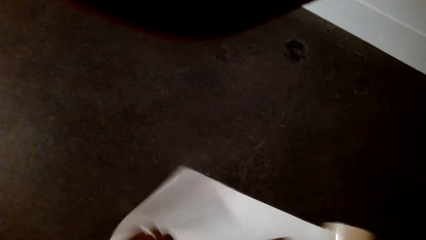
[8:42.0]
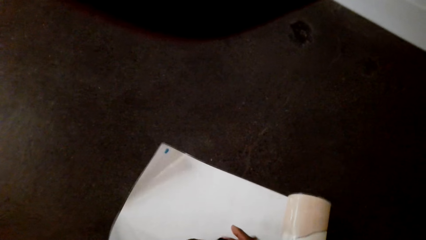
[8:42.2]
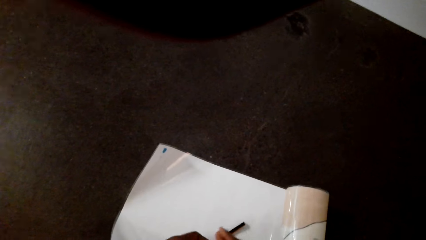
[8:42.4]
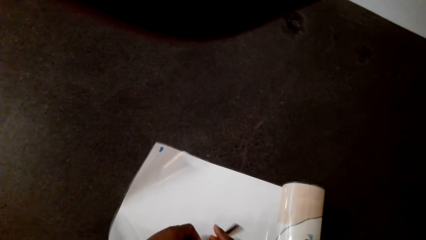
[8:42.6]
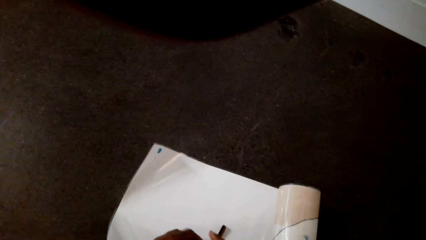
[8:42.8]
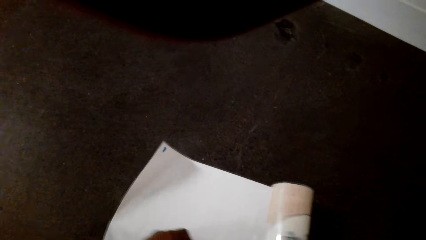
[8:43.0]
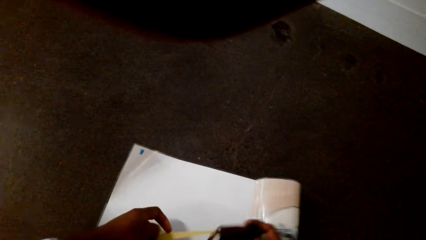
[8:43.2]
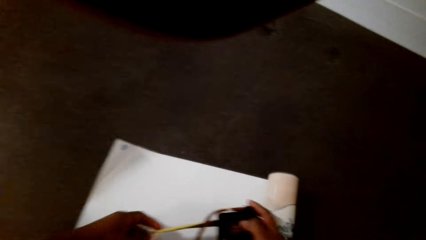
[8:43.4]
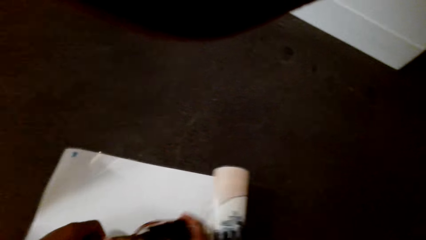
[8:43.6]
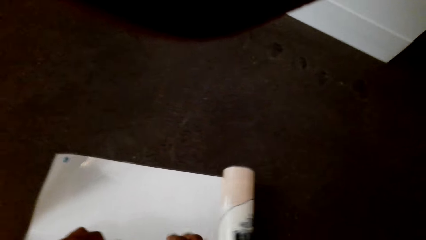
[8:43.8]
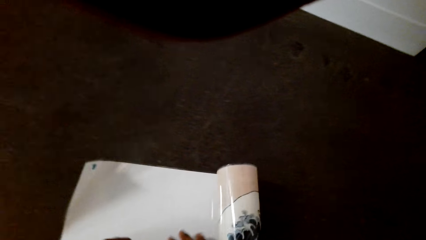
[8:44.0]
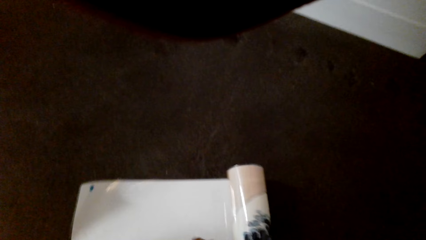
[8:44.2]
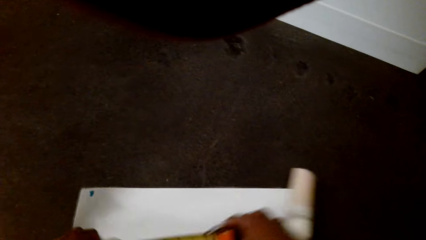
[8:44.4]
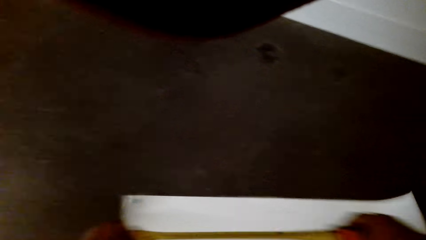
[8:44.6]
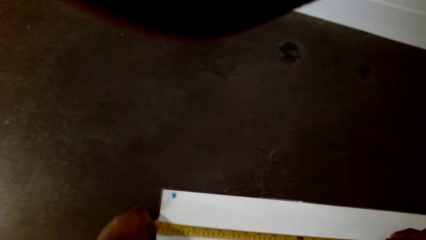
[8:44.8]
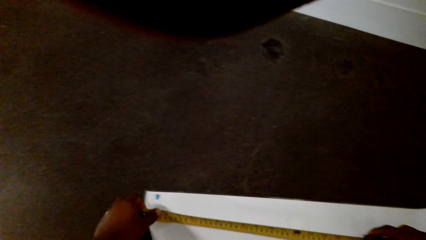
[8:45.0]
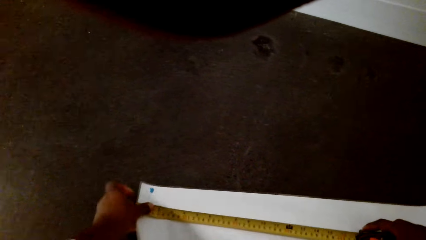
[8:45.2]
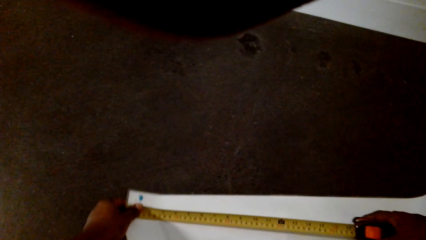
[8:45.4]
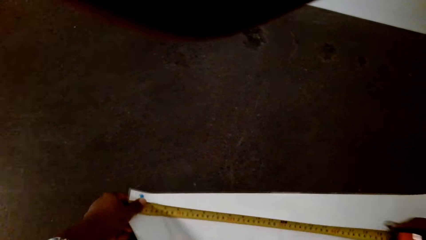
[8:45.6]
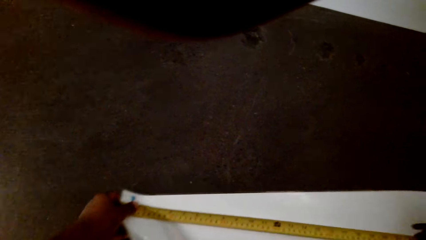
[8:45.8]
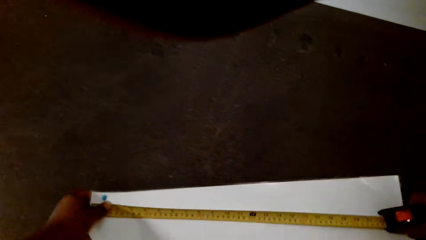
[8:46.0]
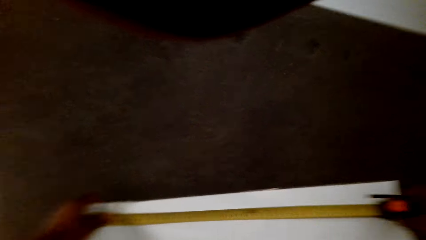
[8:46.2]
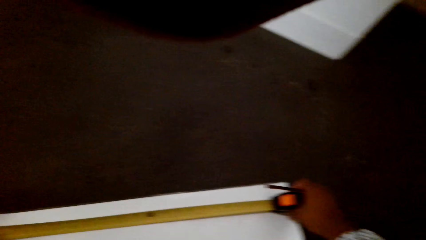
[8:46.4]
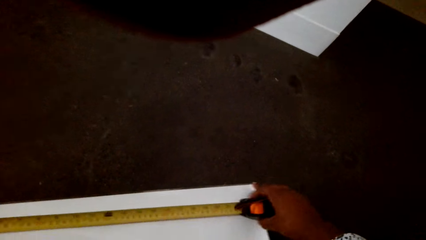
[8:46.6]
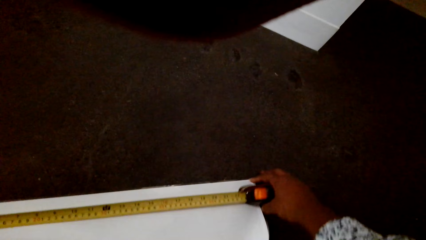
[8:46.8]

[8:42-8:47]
The camera wearer measures the paper roll with a tape measure.

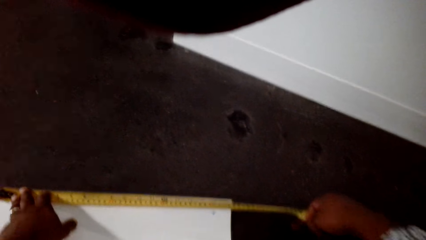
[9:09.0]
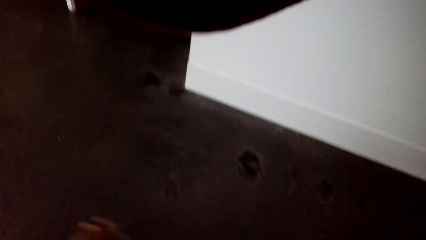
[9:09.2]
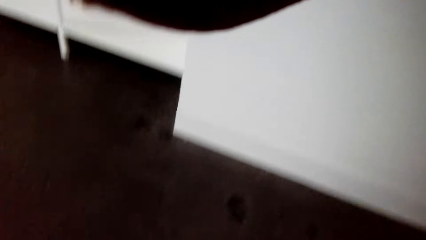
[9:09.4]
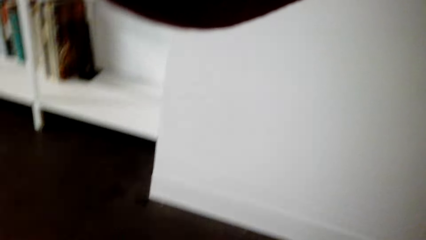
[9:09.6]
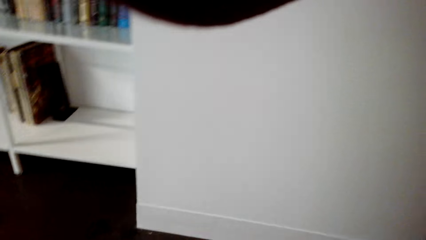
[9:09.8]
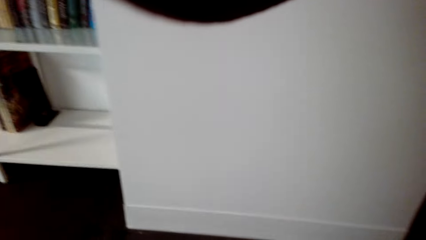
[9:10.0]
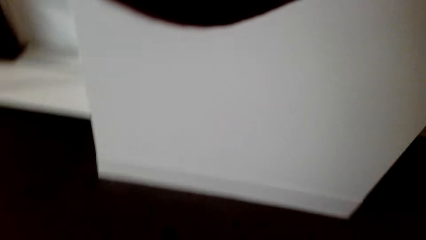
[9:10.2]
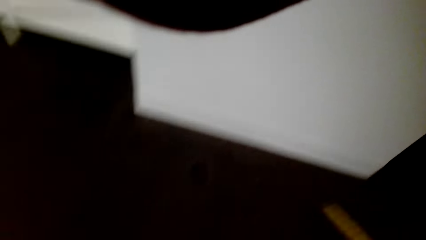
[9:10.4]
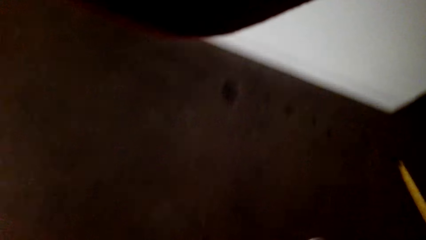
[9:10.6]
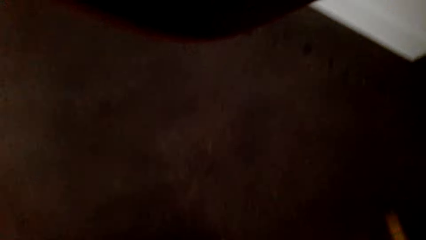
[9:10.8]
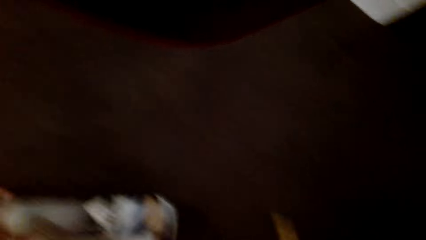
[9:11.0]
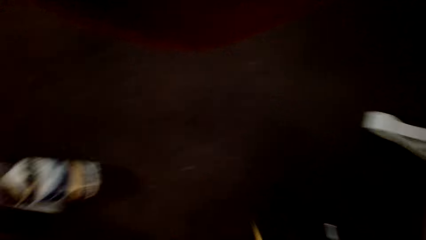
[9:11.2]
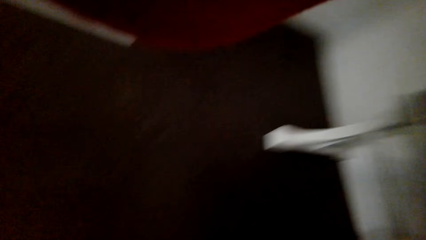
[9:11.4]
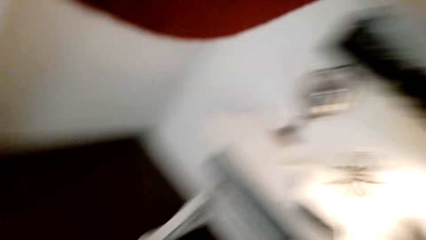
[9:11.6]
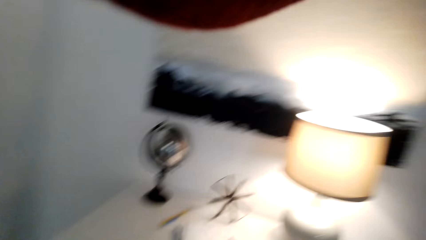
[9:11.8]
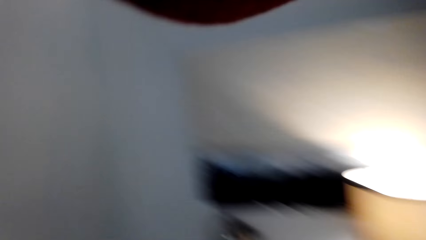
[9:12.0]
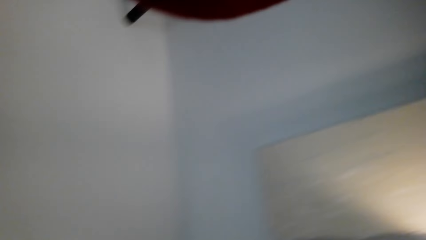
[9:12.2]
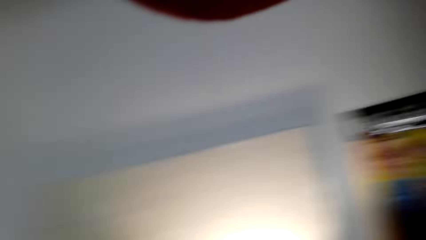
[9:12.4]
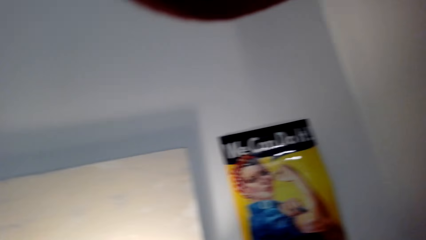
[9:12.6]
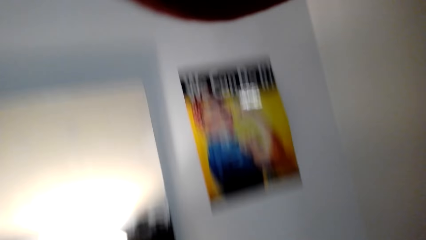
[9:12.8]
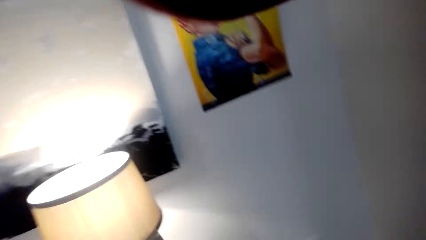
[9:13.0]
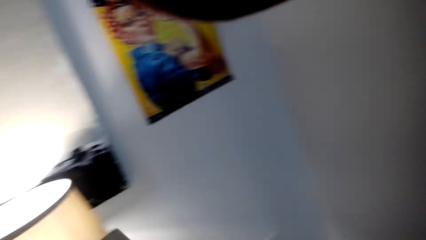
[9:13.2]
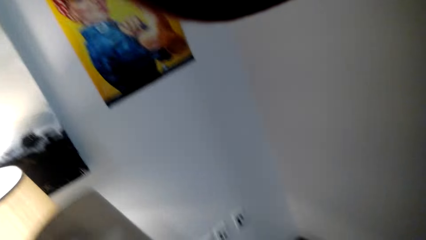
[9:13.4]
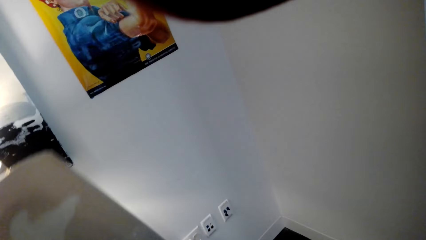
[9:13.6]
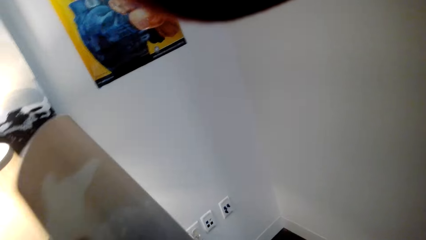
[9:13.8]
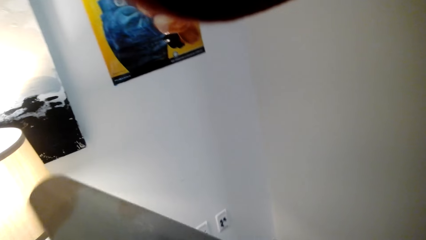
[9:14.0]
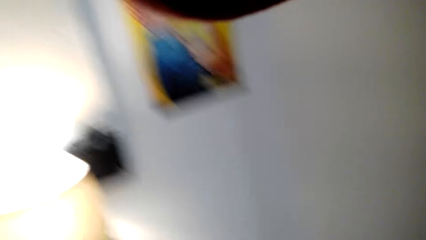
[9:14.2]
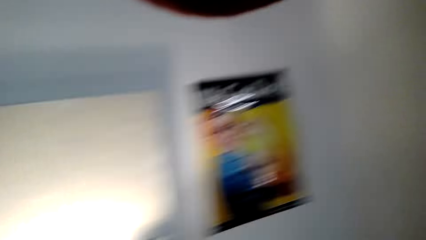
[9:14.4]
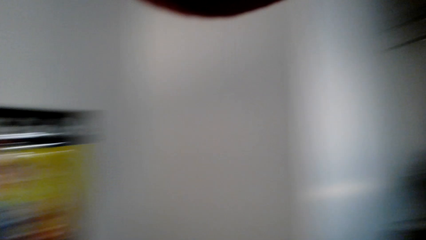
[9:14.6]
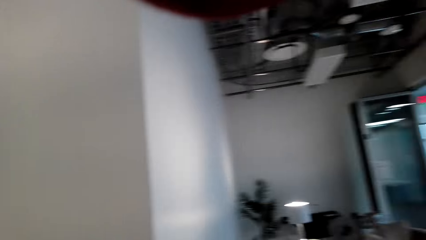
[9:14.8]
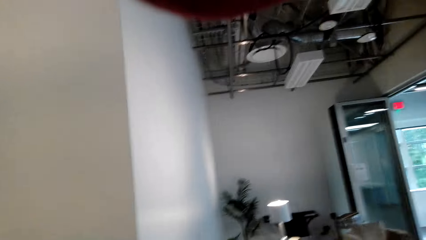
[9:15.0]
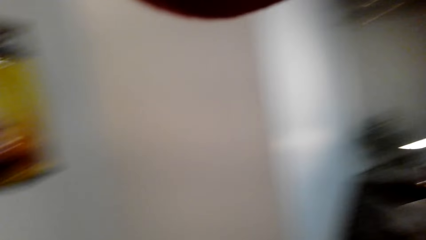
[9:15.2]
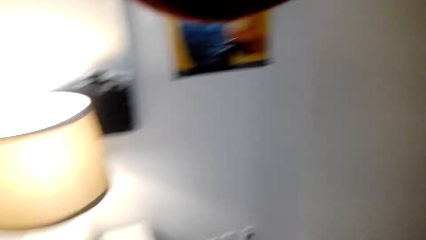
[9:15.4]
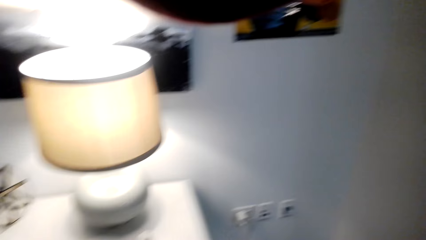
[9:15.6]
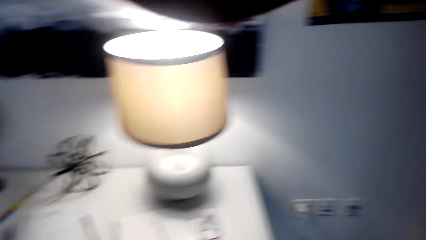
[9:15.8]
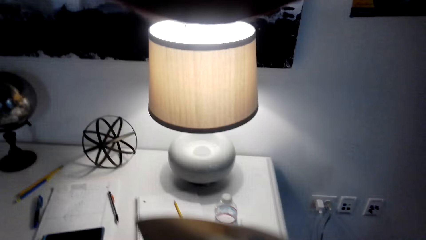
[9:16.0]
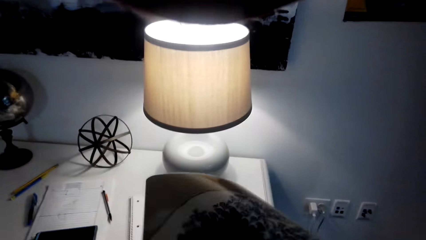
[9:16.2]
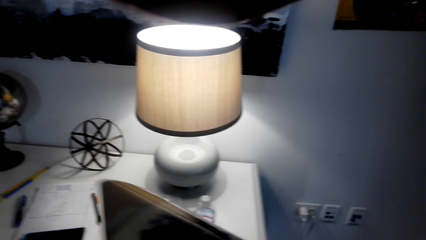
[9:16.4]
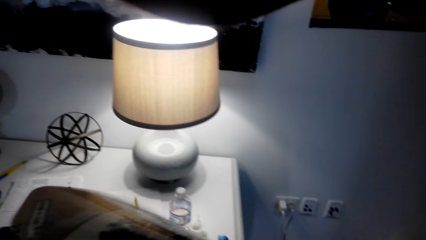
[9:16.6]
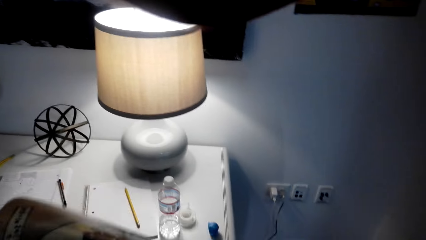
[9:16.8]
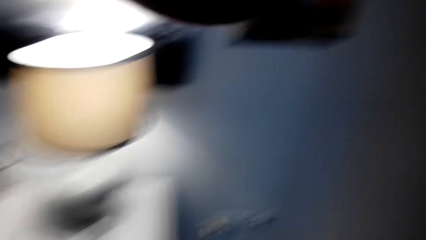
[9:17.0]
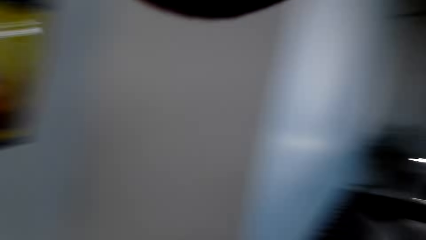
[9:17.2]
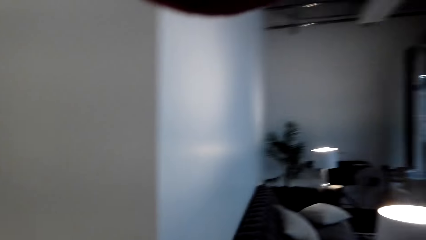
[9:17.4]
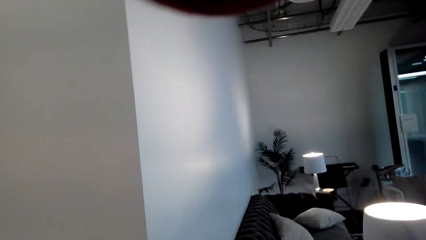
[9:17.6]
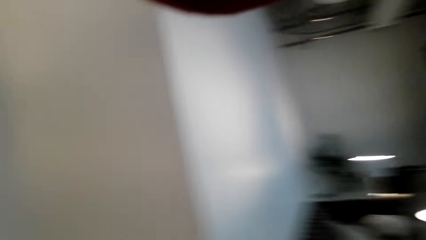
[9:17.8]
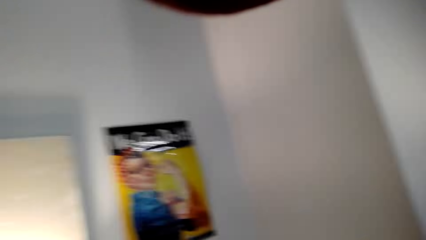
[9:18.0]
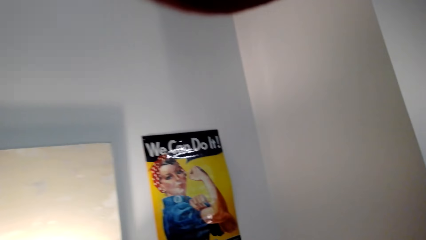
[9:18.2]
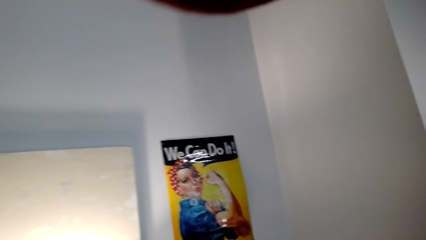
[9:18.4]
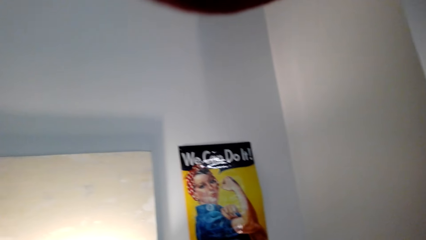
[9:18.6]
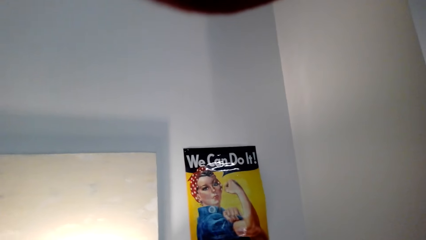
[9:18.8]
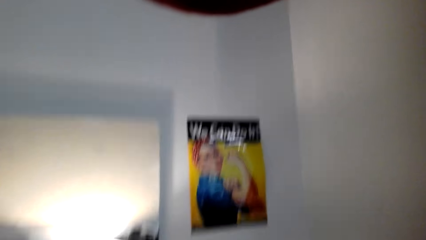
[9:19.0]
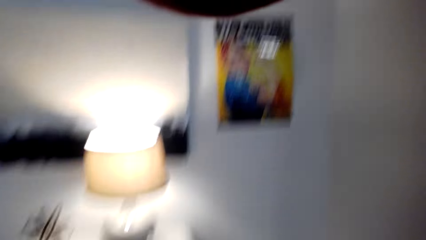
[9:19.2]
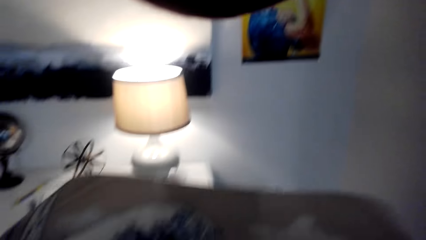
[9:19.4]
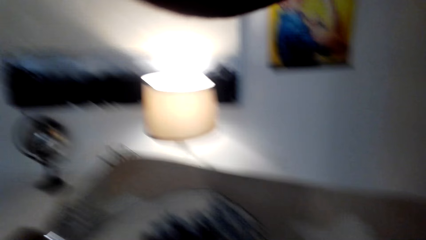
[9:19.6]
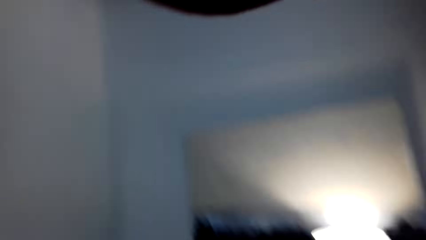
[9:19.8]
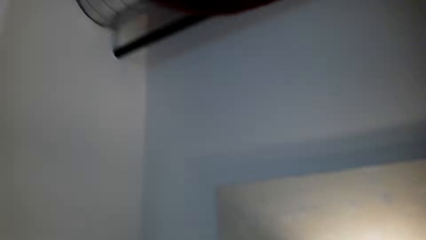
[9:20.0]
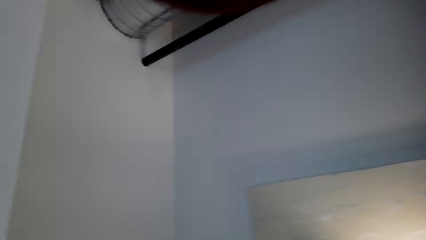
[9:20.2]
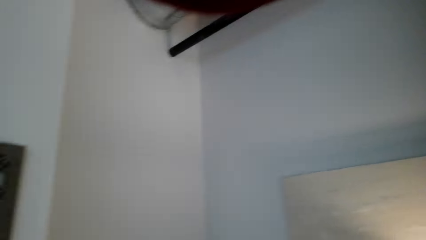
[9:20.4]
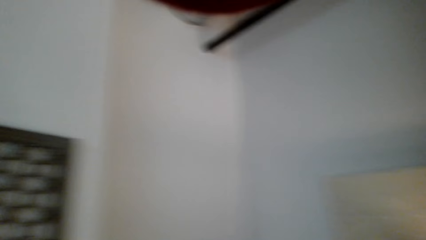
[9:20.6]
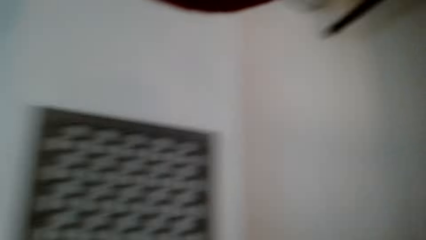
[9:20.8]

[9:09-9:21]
The camera wearer picks up a wall art. They unfold the paper roll. They hold the wall art.
